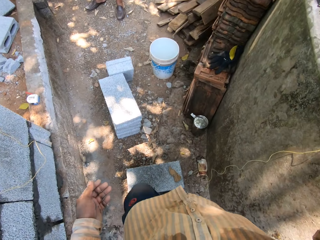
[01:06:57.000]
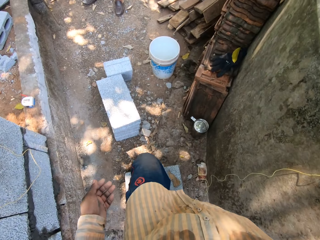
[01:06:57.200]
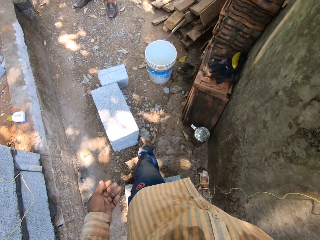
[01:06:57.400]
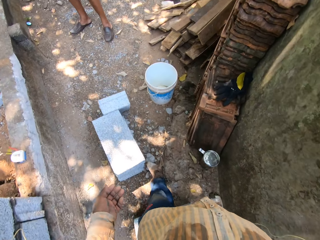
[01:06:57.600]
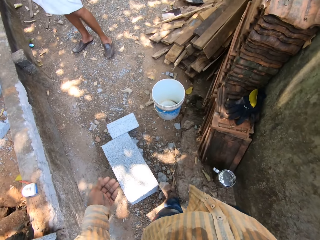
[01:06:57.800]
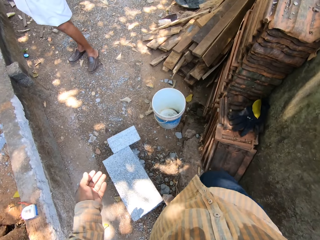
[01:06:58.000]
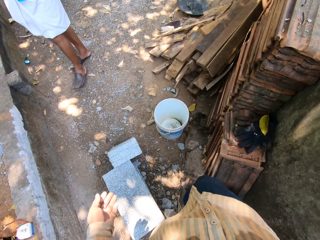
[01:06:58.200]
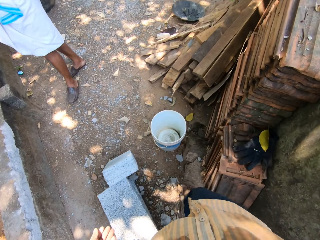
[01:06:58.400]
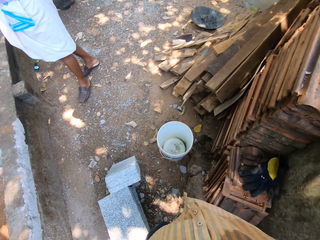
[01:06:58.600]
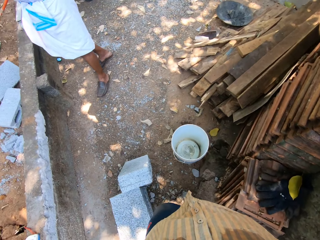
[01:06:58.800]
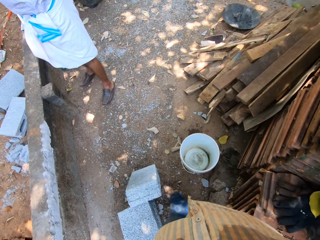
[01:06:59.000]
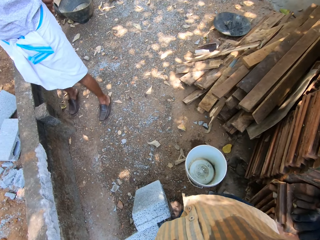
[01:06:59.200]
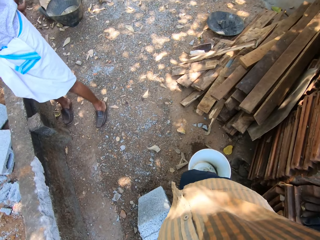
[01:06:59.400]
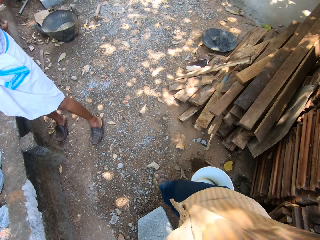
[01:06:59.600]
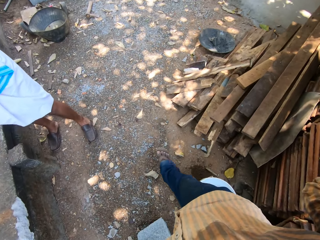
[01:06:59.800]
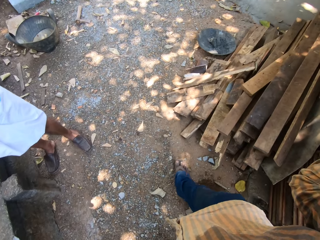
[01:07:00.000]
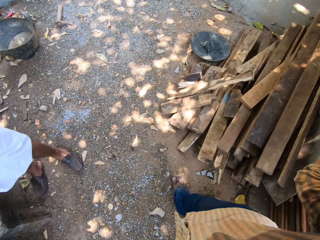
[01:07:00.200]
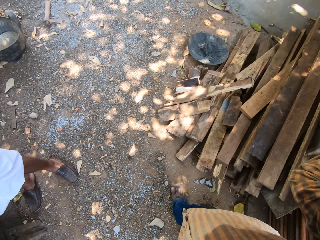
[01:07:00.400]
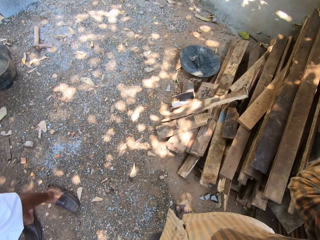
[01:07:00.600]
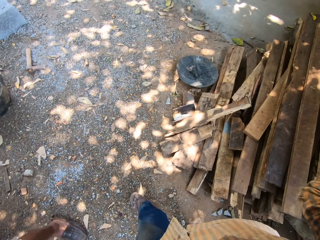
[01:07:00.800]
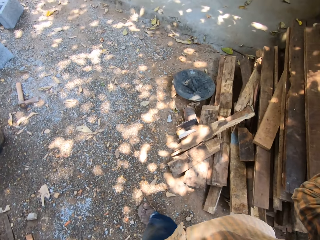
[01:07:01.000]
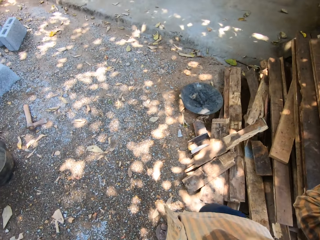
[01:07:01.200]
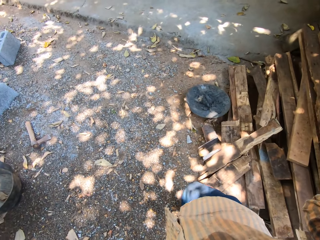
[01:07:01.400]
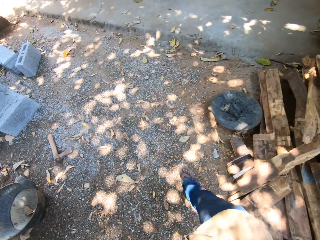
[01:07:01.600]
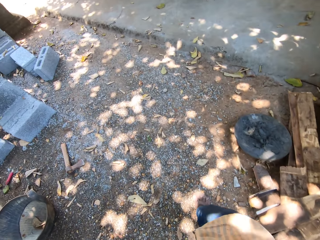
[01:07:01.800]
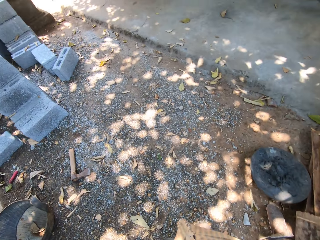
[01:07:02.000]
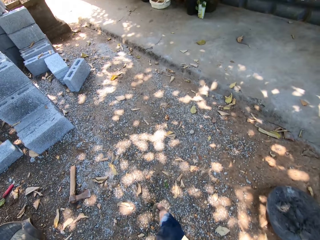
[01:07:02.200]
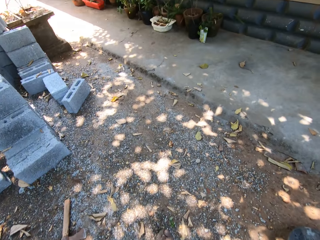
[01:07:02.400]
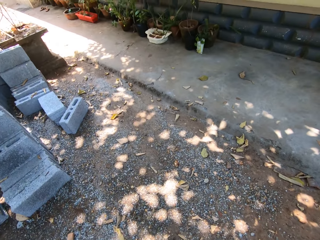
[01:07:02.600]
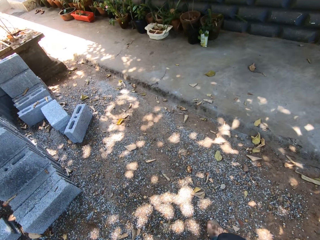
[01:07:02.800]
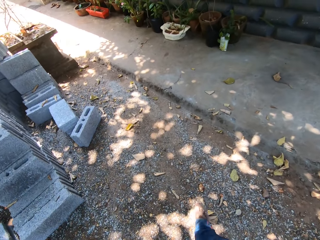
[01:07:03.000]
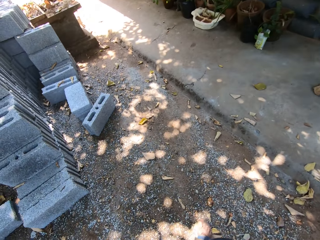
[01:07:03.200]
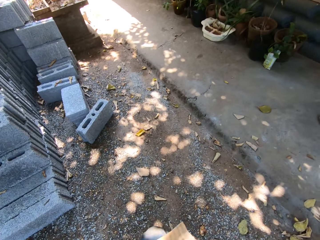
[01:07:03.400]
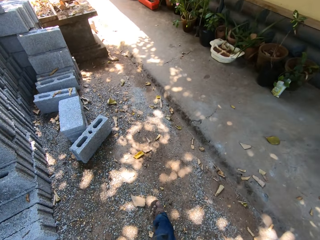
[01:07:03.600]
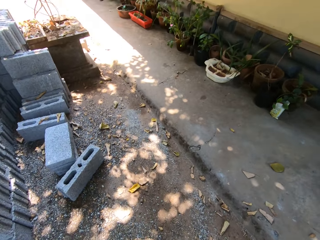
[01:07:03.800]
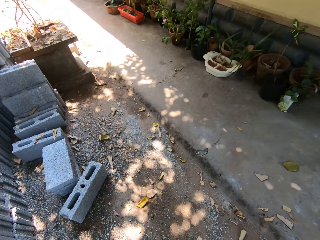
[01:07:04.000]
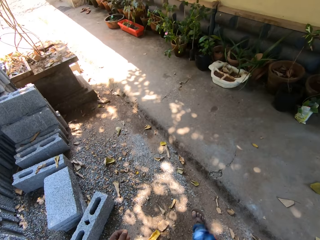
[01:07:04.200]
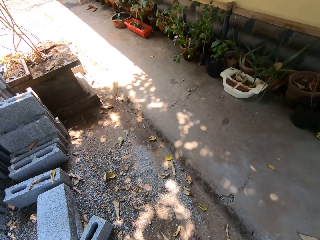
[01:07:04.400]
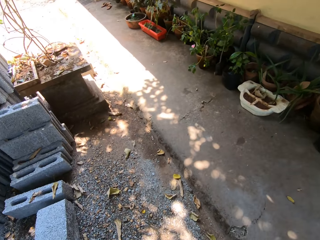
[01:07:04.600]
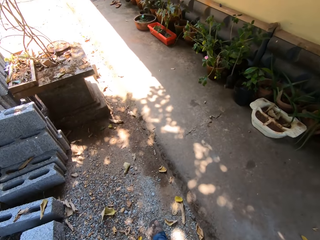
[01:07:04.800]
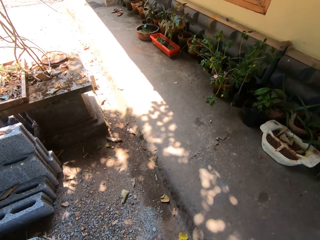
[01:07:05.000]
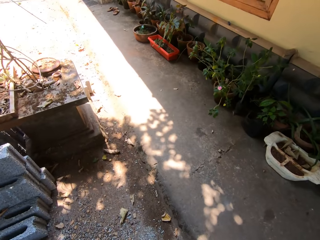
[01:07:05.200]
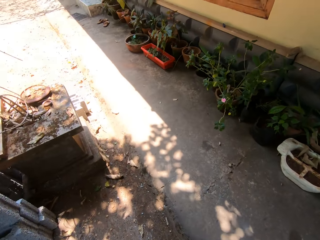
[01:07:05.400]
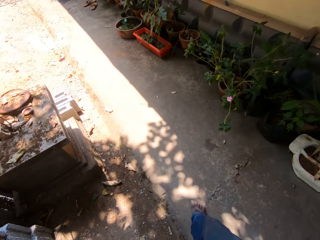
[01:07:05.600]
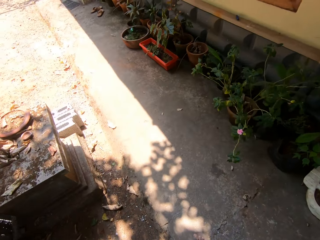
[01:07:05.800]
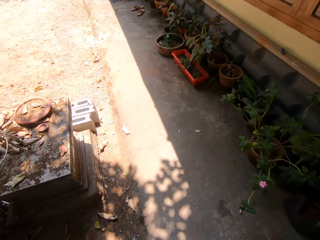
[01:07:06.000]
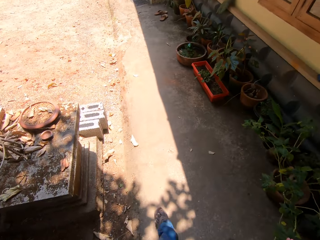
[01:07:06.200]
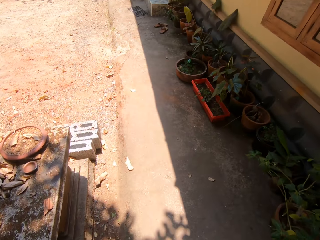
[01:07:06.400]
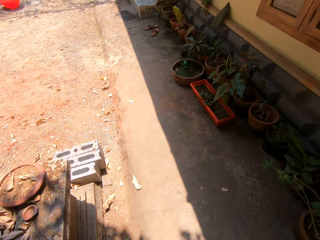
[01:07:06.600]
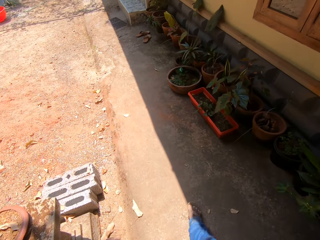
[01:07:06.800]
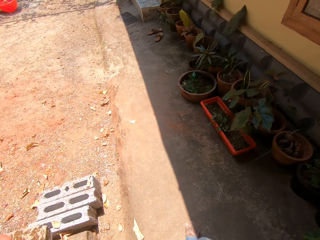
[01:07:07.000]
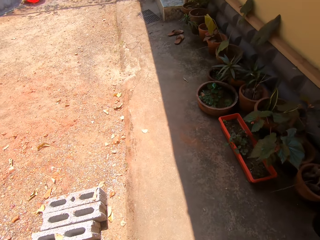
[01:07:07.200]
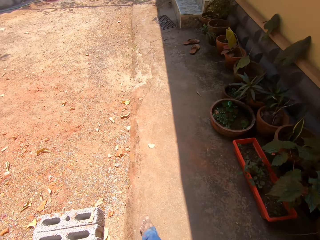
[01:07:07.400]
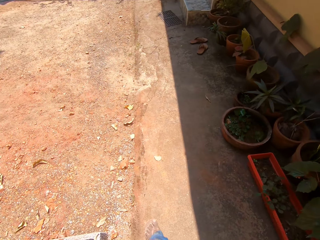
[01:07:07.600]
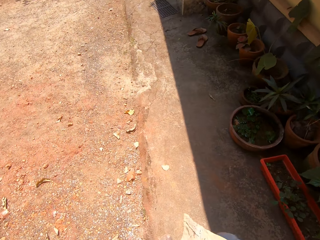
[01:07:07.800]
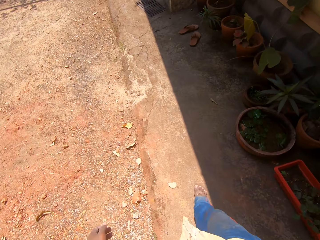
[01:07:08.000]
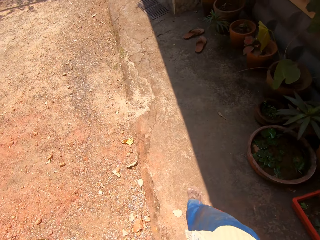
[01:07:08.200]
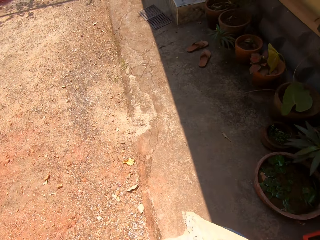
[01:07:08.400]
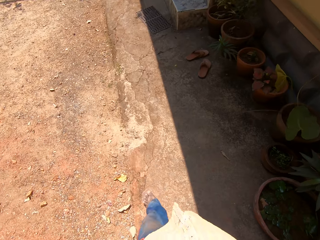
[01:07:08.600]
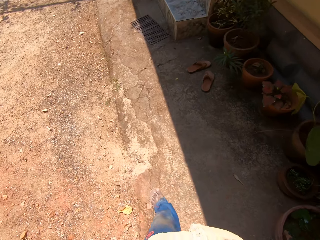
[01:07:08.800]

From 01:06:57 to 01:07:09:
The camera wearer moves around. They walk past a man. They walk to the drum from the construction site.

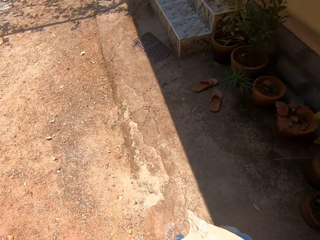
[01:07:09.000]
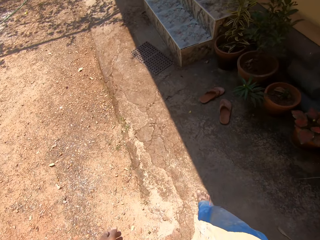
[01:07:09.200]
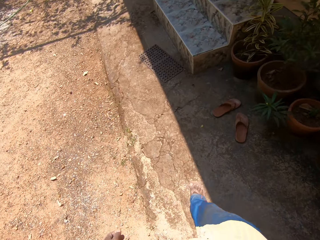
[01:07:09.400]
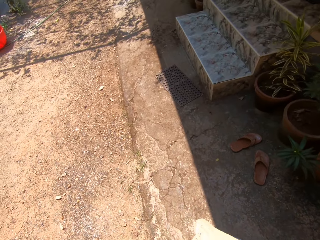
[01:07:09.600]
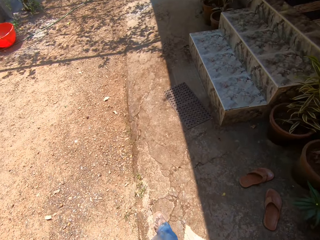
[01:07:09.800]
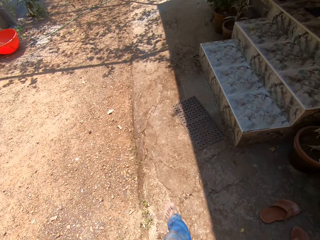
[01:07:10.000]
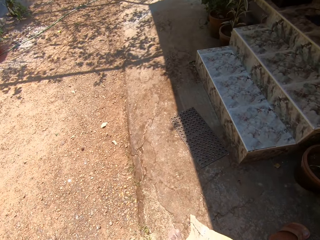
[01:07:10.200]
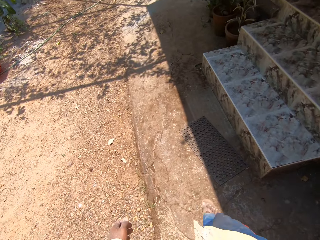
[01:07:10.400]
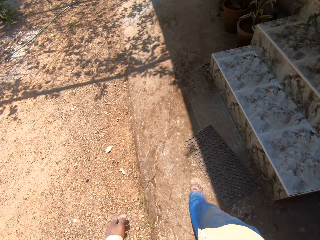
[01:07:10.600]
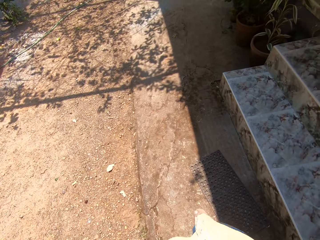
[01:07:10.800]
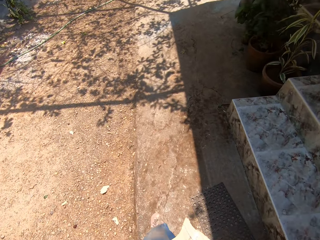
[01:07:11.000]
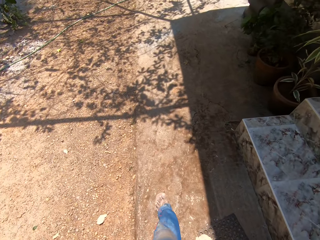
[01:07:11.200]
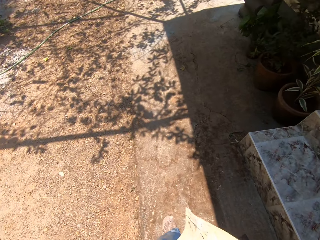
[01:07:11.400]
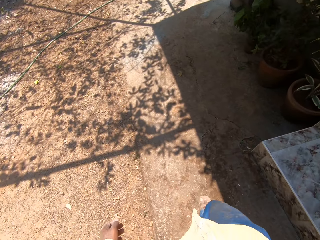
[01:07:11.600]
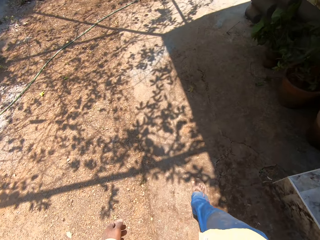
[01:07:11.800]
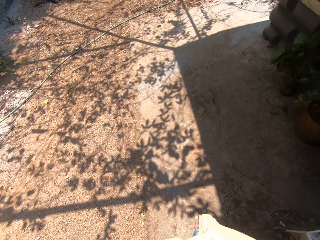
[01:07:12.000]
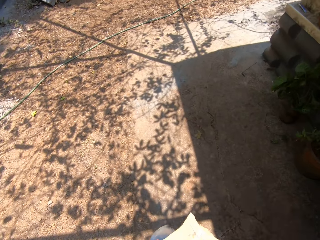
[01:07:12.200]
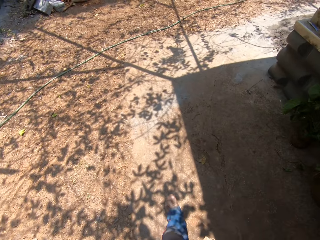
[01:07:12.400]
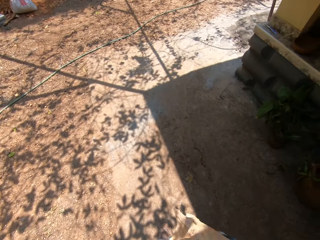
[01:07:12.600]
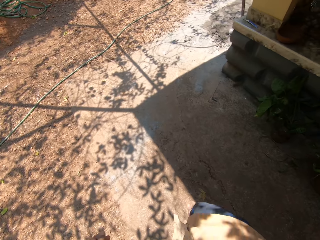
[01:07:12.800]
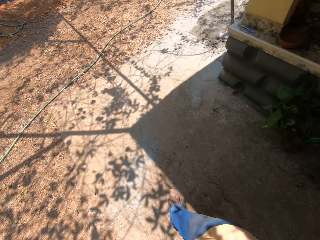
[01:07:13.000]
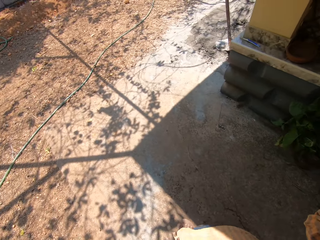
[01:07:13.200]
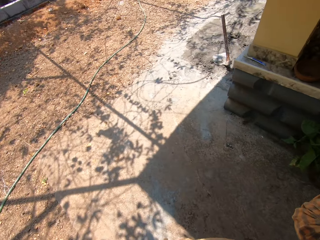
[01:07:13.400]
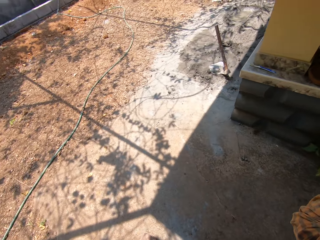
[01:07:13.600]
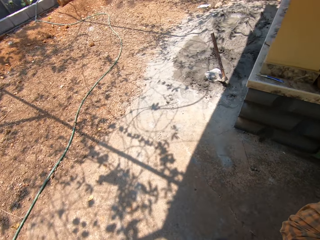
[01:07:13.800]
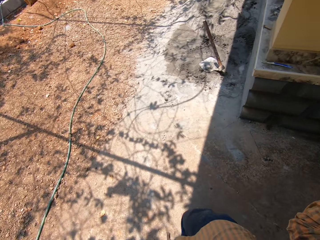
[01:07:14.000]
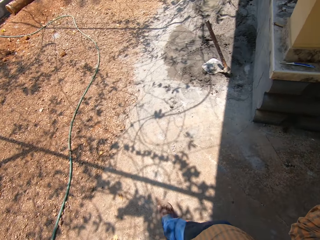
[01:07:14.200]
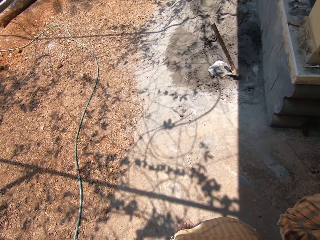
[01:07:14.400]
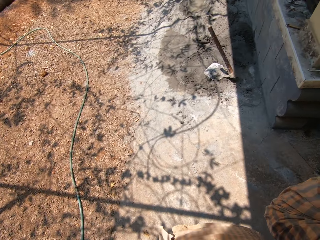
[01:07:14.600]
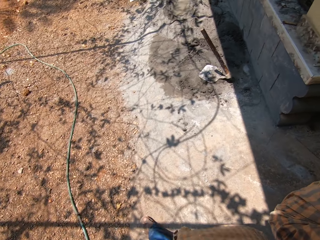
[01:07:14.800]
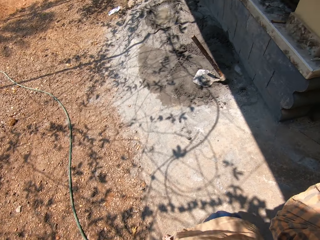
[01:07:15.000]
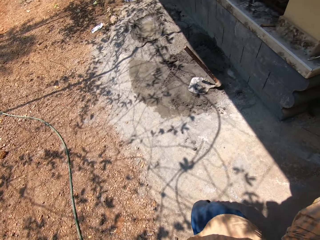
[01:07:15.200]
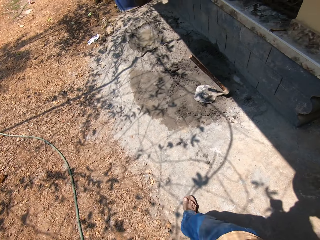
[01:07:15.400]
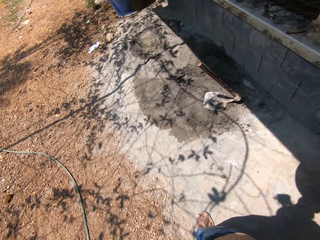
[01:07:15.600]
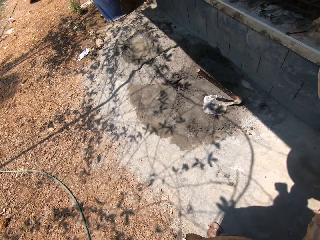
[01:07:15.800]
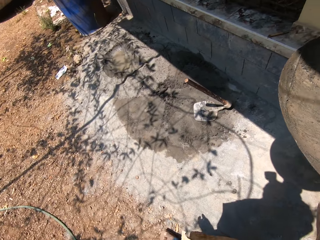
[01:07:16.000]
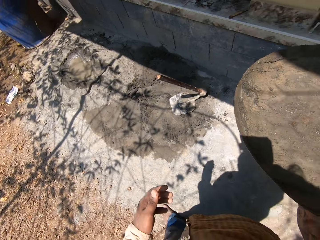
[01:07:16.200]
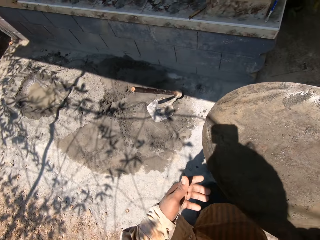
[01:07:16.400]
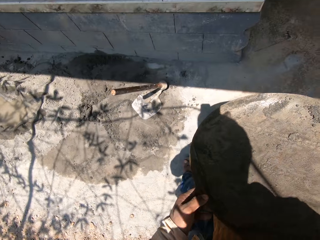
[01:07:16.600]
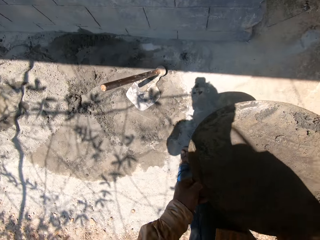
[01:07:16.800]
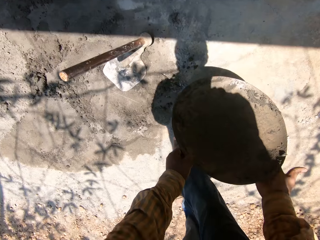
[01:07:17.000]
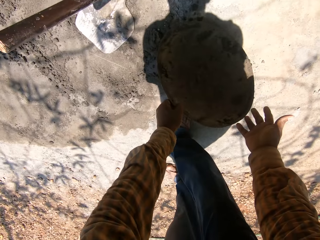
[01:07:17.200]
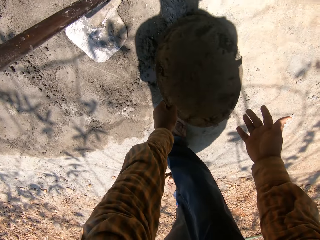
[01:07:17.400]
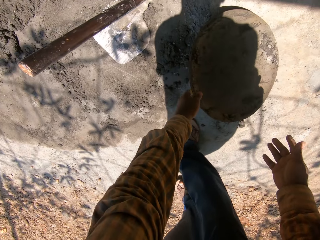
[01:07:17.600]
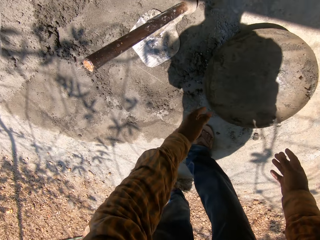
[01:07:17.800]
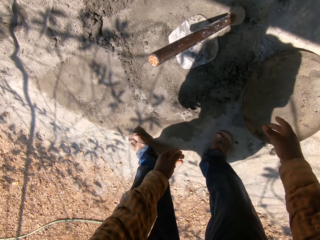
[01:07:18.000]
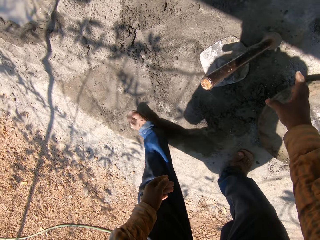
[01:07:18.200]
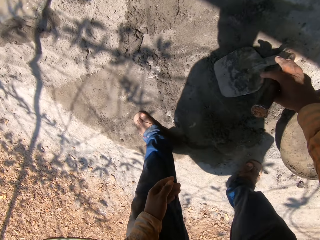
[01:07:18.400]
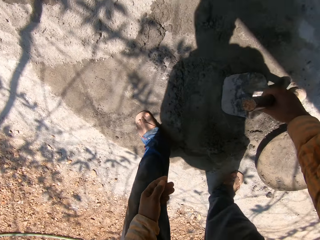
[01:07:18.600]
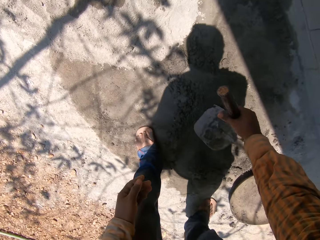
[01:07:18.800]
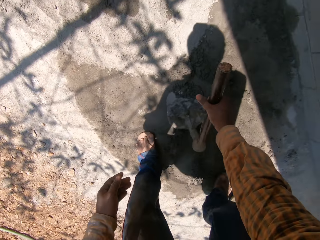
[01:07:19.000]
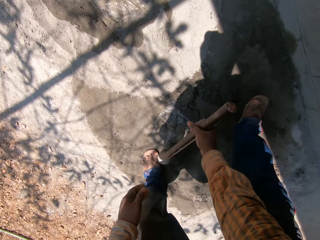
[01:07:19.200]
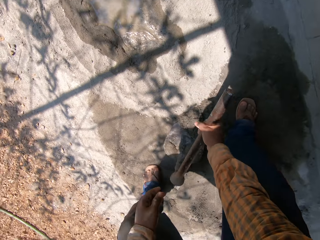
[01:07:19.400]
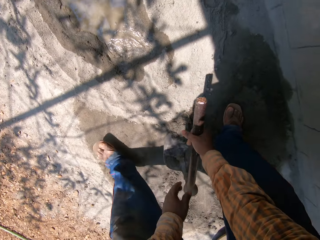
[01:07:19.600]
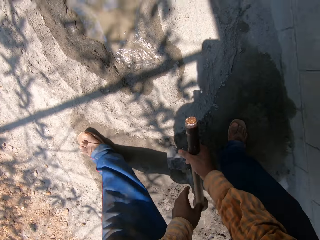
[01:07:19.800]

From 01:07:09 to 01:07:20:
The camera wearer drops the head pan on the ground with his hands. He moves the hoe on the ground with his right hand. He picks the hoe.
